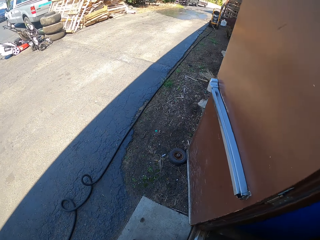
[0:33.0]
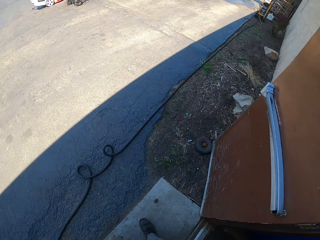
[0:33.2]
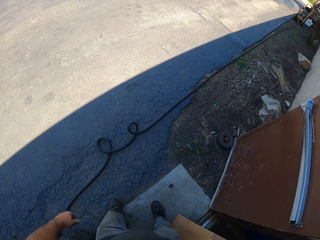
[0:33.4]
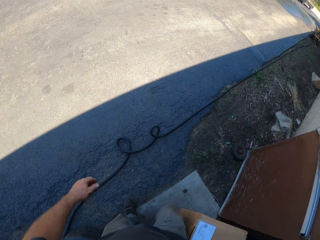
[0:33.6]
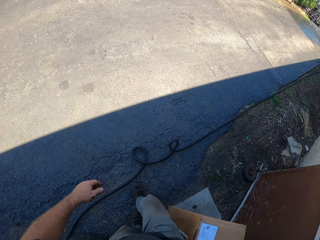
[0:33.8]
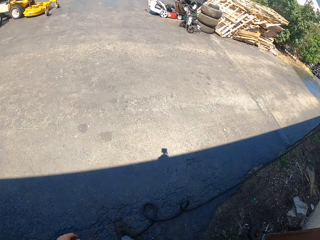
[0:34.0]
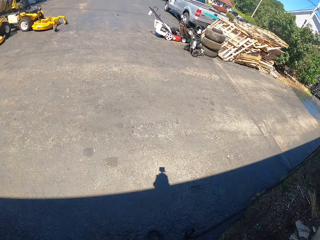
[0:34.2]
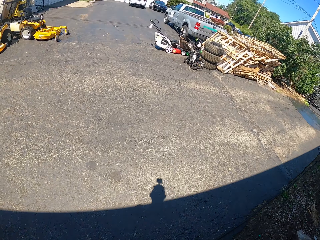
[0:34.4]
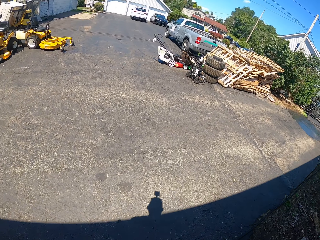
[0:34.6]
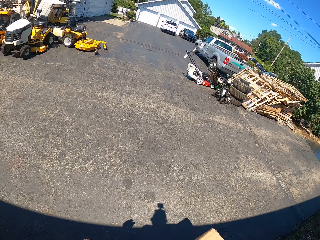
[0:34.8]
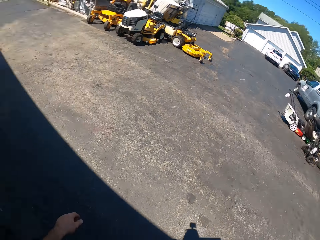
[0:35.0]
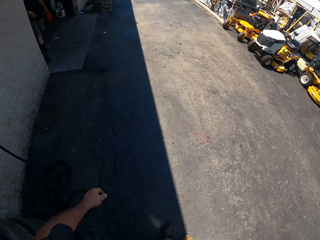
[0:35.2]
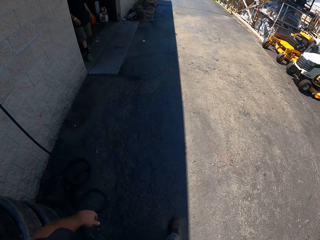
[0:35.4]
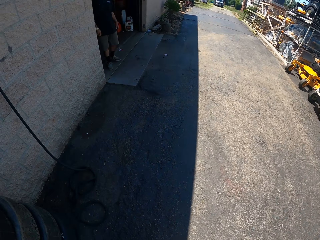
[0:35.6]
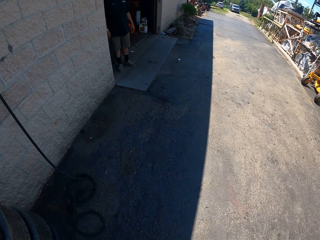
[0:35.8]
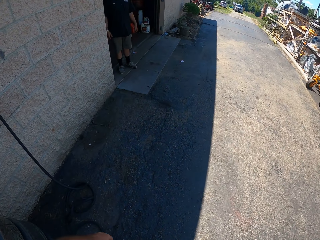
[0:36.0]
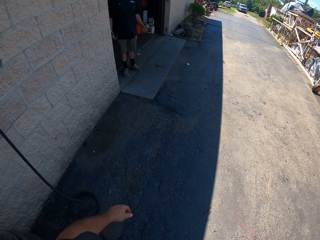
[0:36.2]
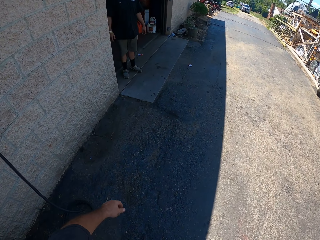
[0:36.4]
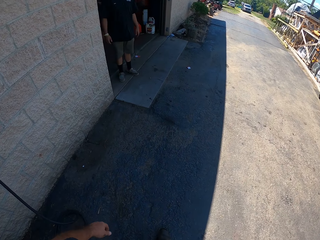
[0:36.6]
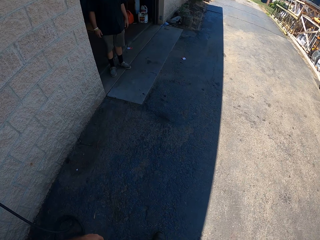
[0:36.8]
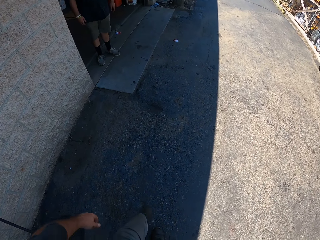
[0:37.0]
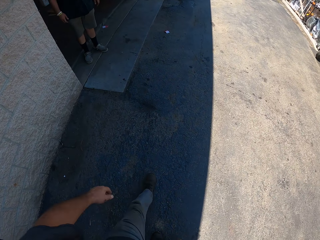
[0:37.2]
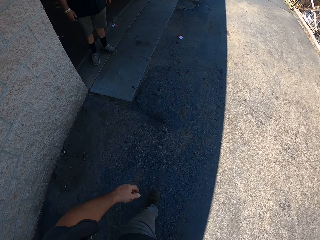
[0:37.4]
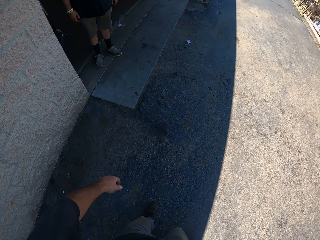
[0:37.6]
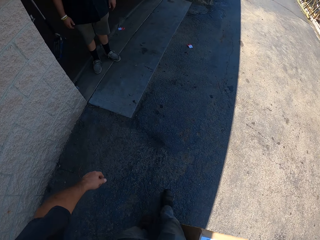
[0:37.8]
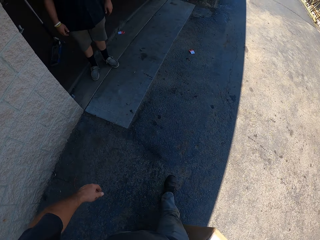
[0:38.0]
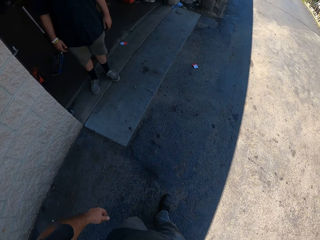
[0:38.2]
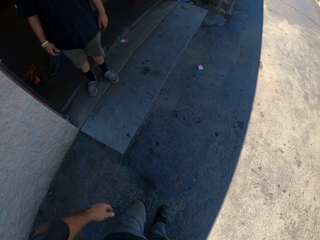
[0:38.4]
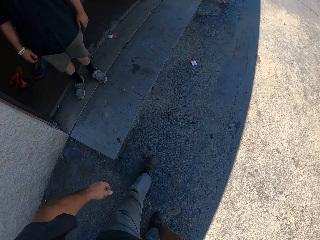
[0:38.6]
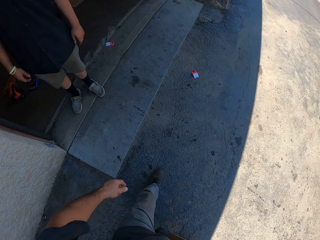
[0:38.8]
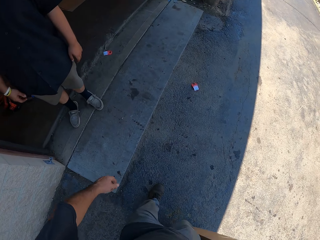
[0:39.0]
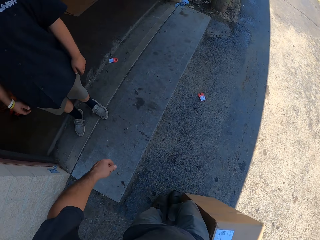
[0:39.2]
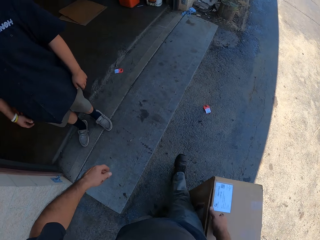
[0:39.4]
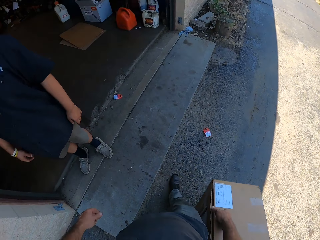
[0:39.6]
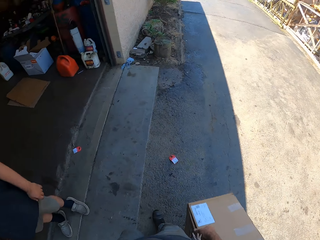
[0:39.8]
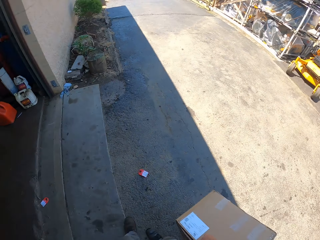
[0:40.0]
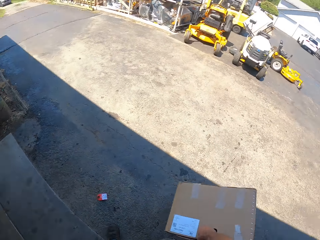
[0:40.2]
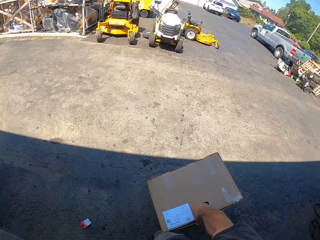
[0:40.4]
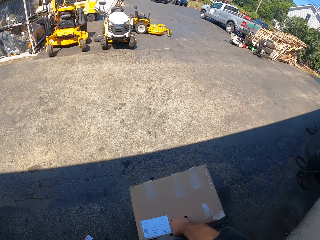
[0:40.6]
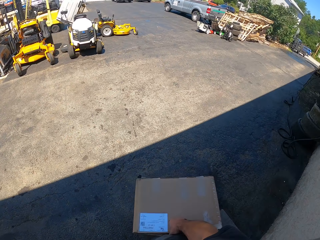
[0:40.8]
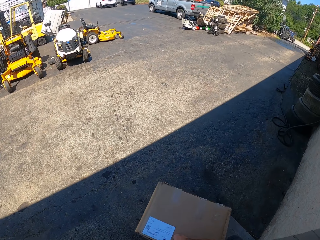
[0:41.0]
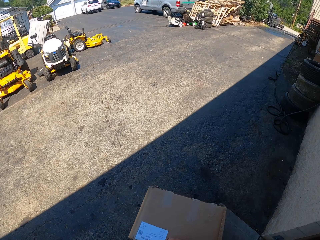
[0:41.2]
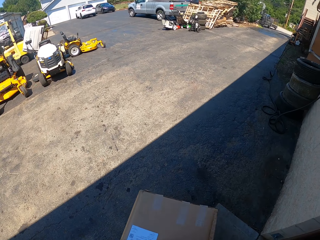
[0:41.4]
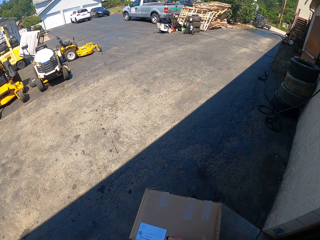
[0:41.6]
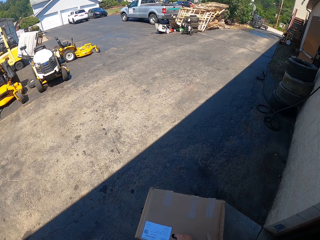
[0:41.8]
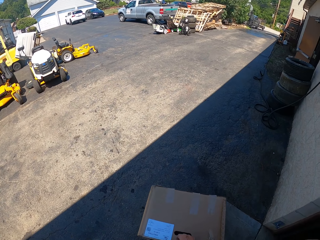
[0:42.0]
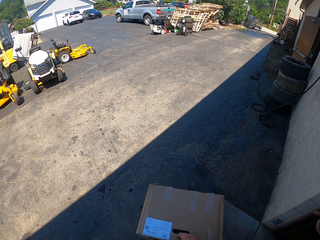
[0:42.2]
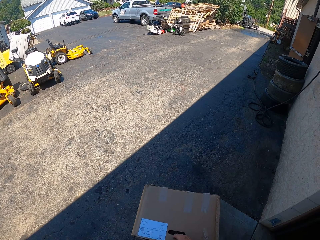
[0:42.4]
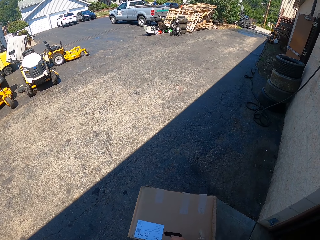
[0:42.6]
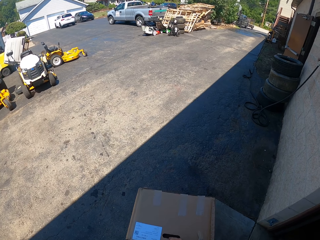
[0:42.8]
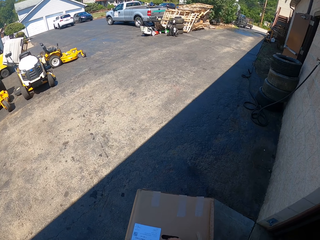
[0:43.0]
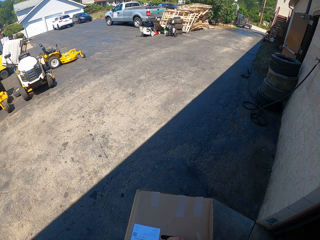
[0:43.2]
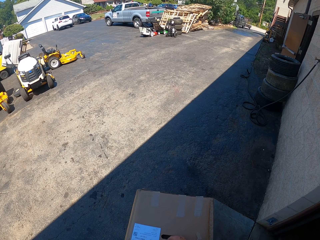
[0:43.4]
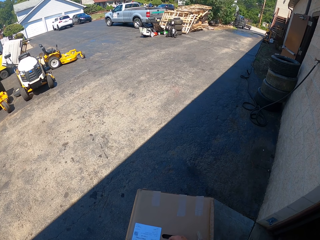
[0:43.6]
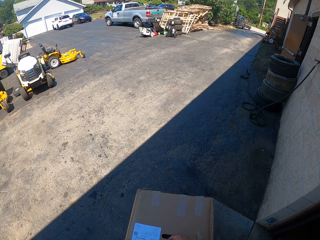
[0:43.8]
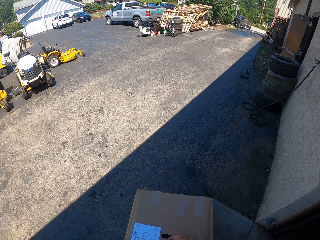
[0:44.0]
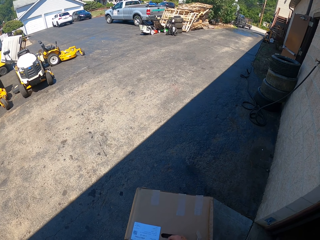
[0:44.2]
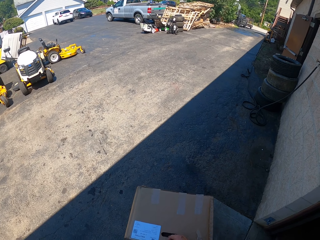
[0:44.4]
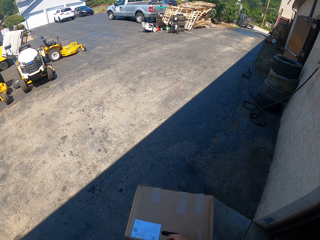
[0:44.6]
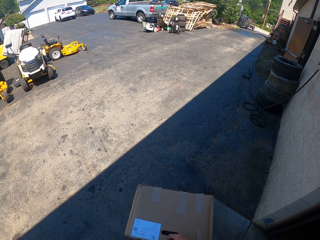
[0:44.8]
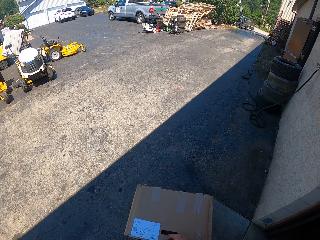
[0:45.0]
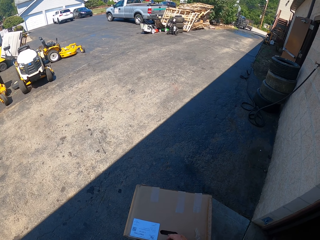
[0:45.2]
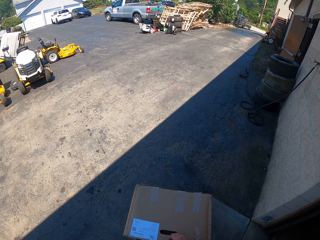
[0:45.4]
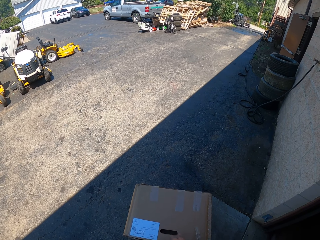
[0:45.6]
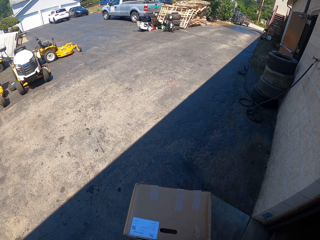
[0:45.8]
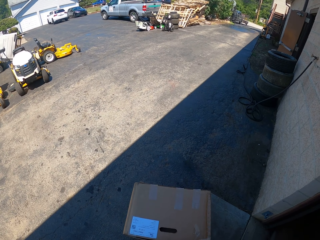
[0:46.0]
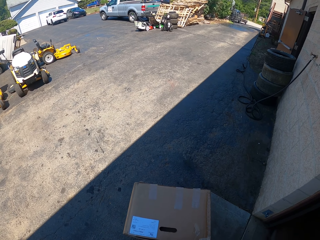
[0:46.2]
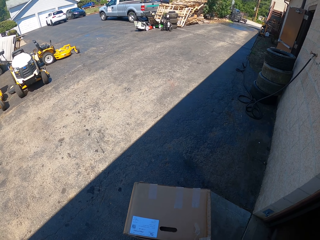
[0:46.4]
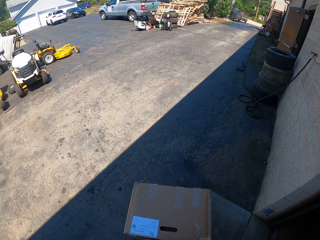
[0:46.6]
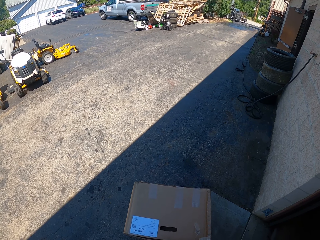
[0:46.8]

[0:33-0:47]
The camera wearer walks out of the store. They walk toward a man. They put the box on the floor and look at the cars.

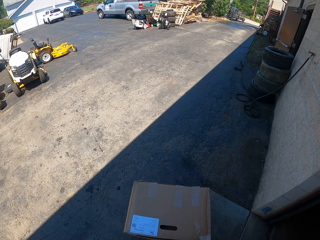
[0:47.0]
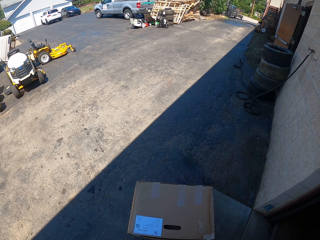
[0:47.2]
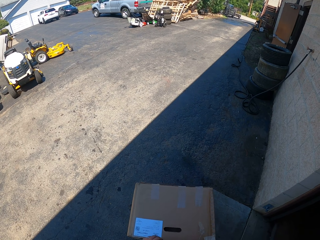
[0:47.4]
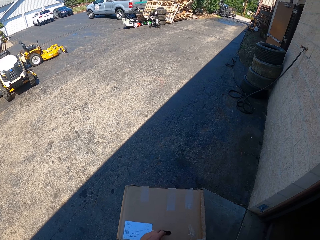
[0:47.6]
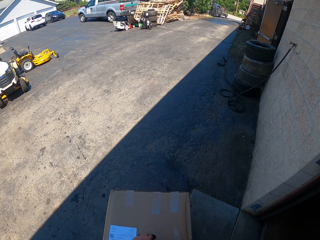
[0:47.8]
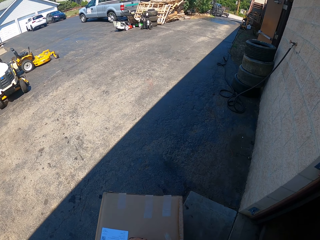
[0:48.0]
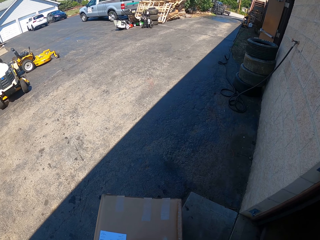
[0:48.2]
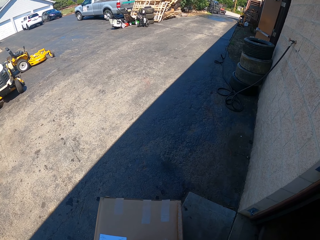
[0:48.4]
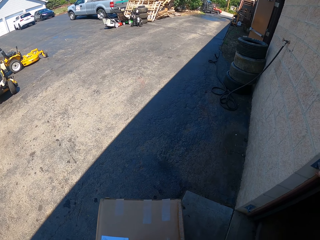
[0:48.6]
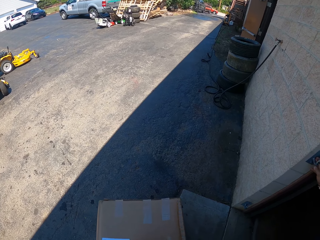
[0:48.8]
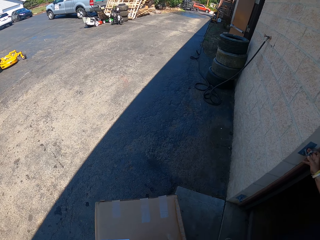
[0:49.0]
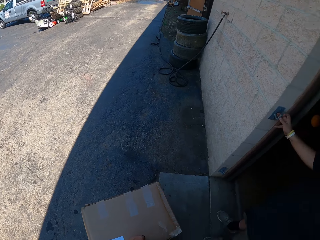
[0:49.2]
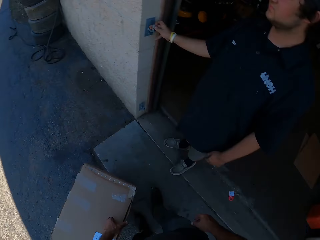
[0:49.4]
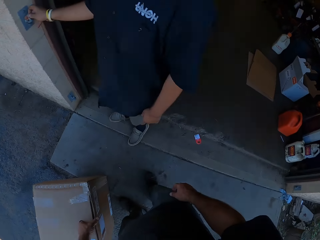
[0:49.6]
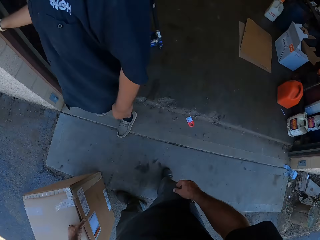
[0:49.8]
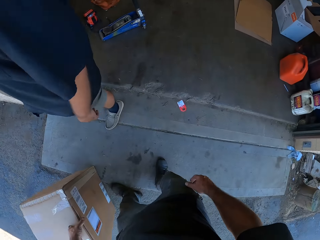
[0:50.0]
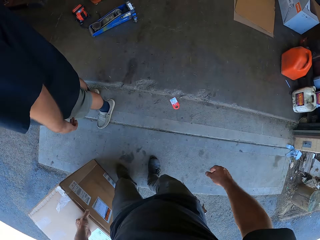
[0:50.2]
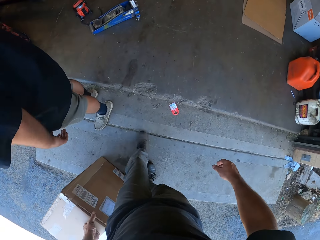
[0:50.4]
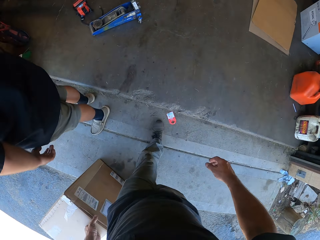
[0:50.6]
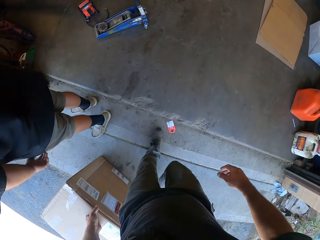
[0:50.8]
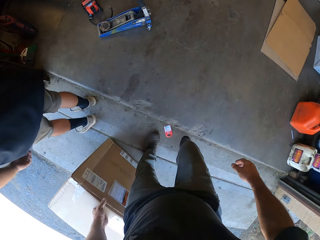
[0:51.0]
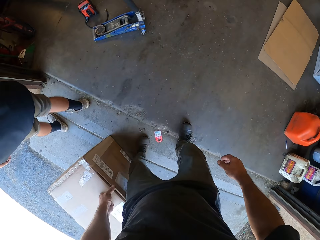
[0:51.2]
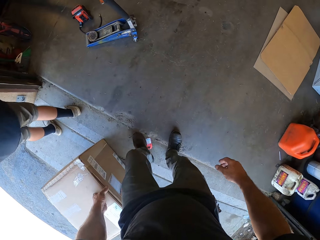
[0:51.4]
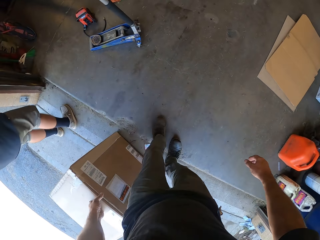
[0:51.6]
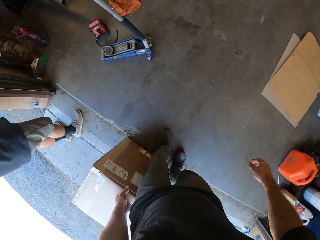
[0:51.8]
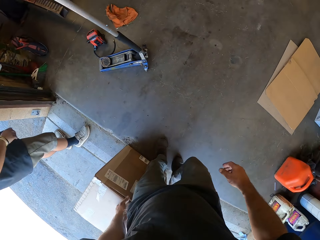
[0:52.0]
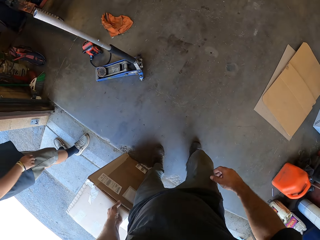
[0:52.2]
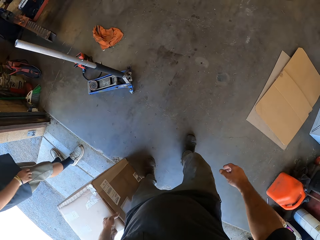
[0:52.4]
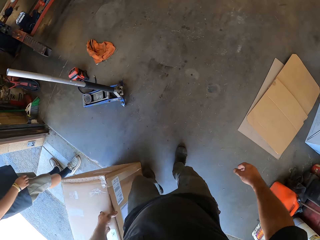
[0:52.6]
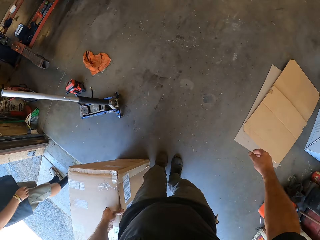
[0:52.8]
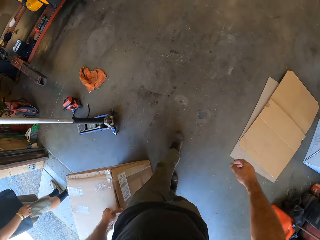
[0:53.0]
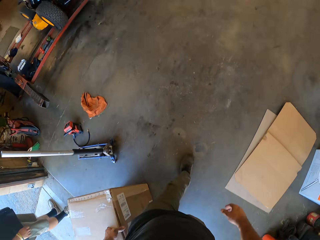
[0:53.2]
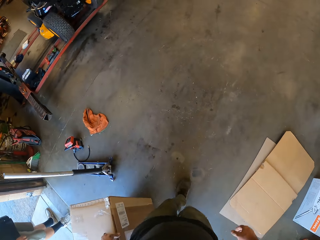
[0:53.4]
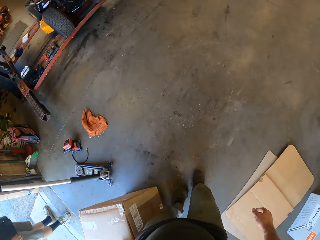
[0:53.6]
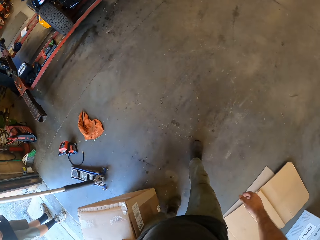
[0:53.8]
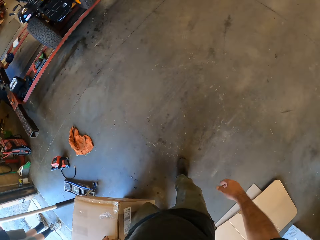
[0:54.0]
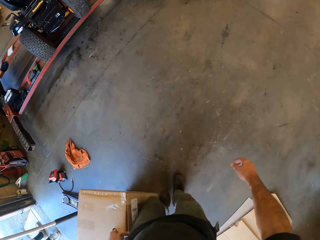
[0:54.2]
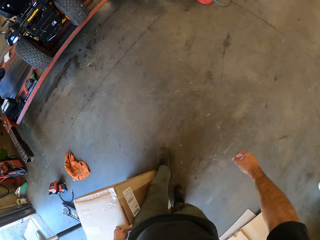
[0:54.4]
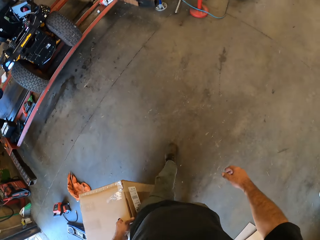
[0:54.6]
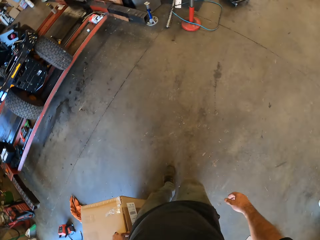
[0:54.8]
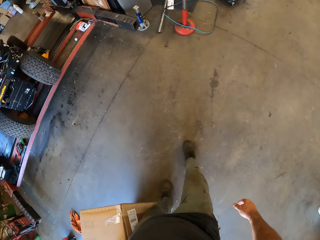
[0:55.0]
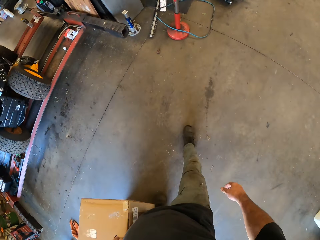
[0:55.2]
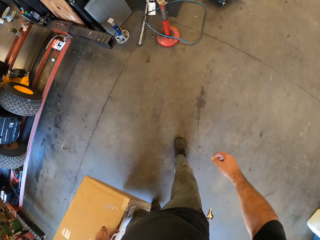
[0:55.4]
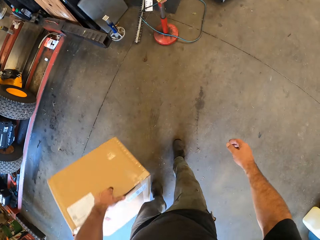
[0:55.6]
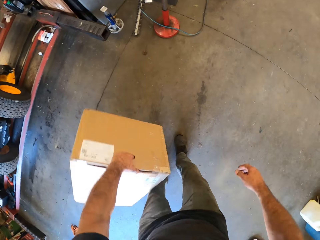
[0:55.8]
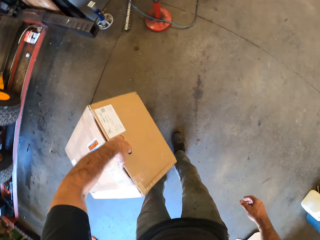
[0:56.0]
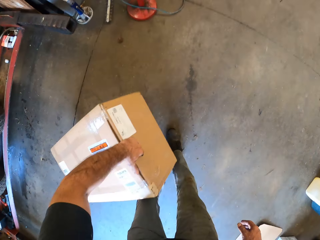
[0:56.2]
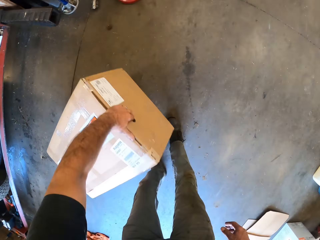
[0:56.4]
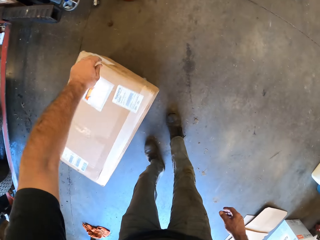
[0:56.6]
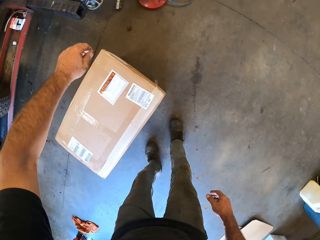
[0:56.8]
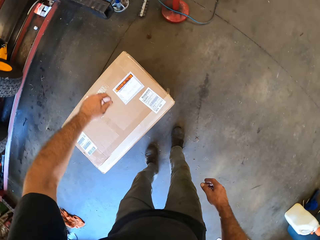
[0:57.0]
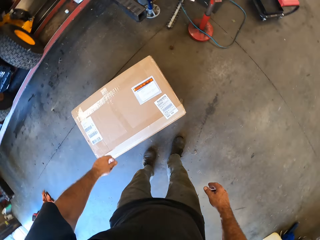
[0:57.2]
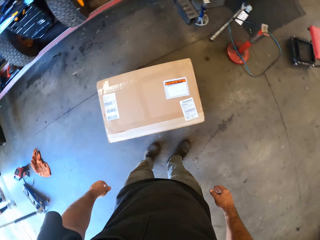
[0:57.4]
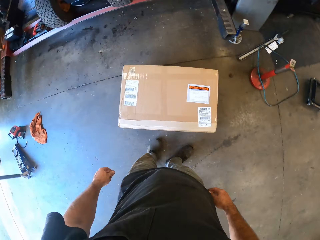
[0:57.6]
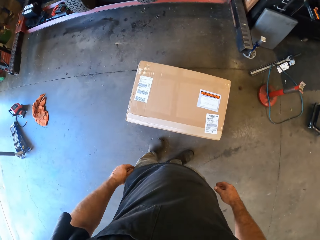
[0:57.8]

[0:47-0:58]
The camera wearer walks in the store. They put the box on the floor.
